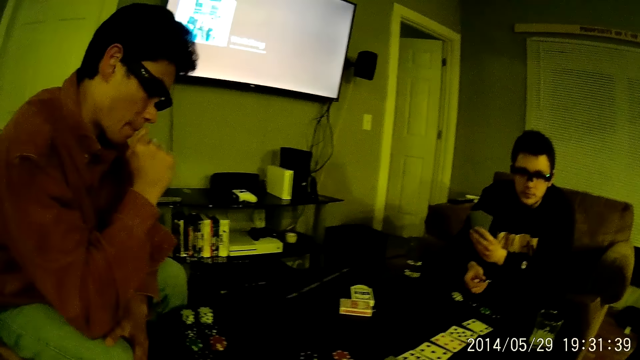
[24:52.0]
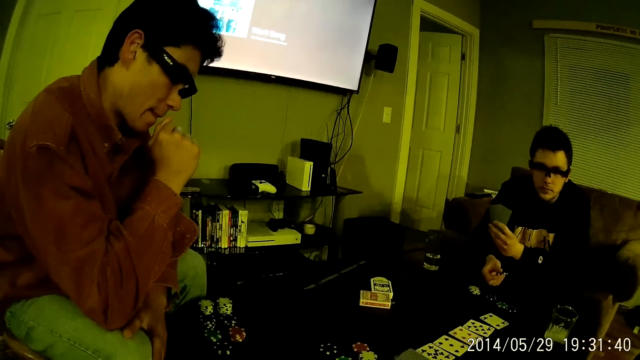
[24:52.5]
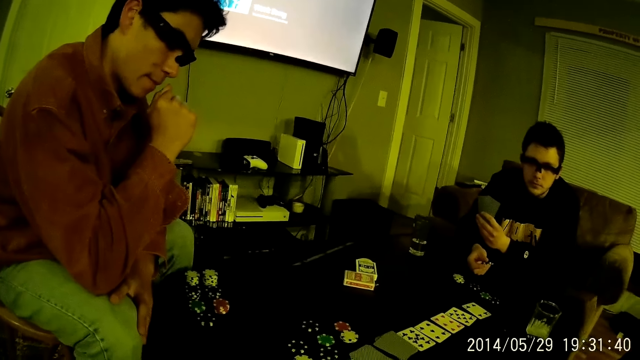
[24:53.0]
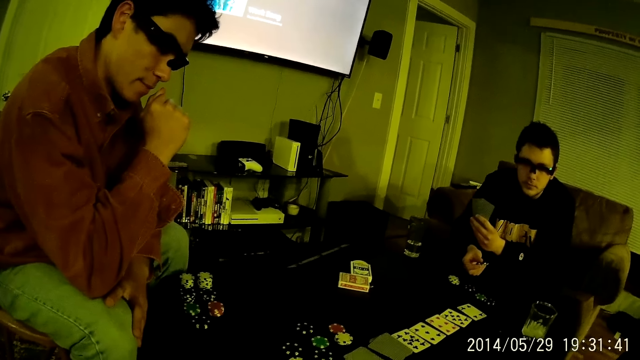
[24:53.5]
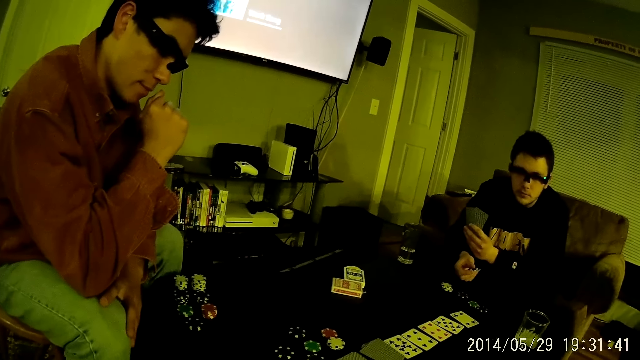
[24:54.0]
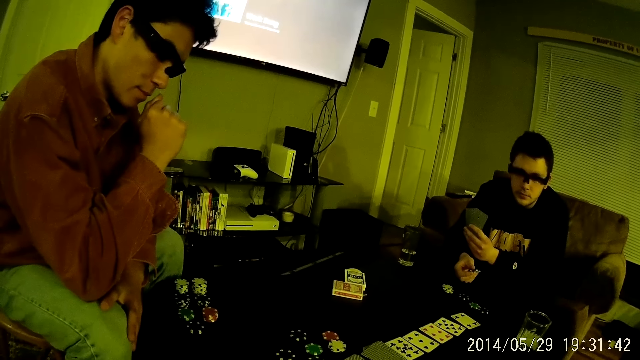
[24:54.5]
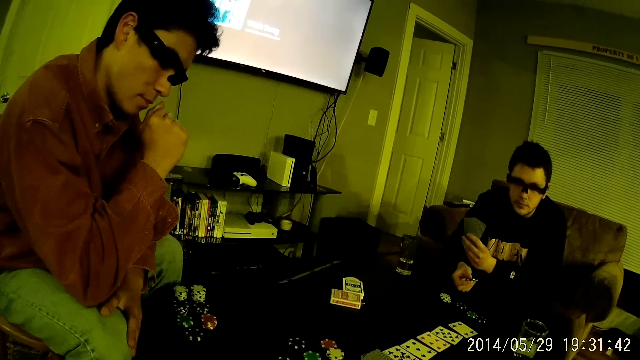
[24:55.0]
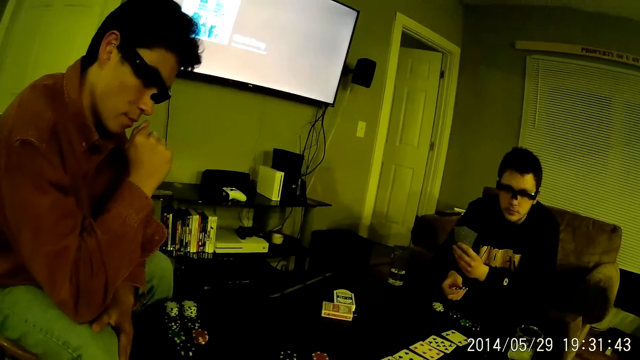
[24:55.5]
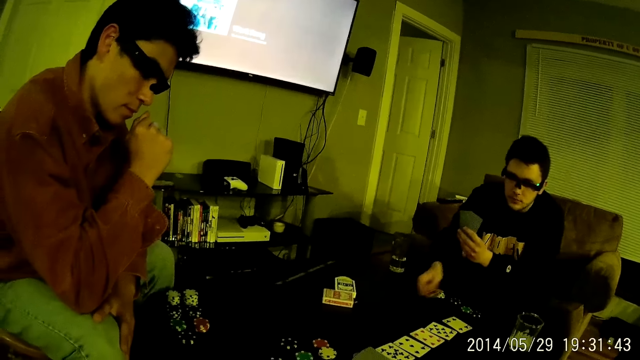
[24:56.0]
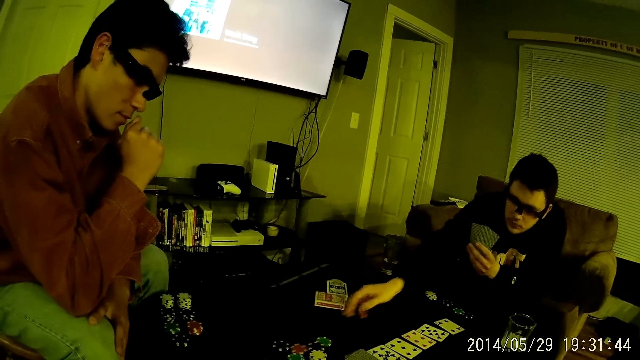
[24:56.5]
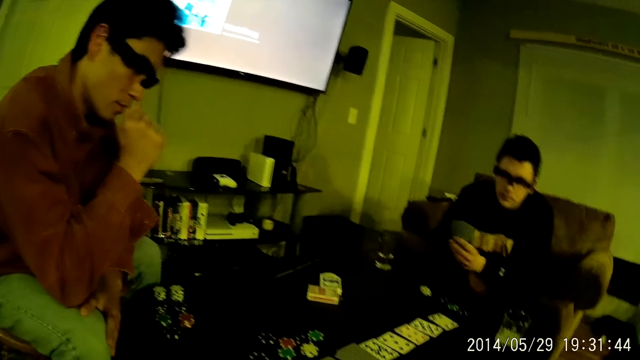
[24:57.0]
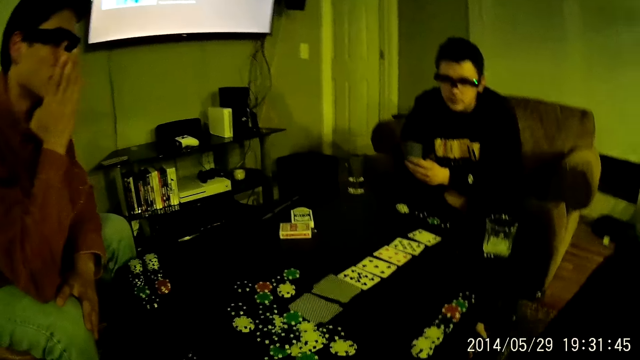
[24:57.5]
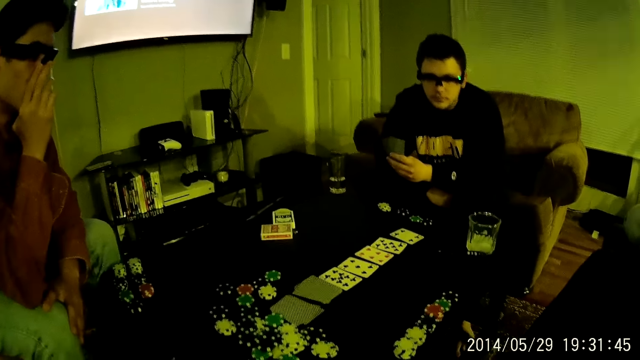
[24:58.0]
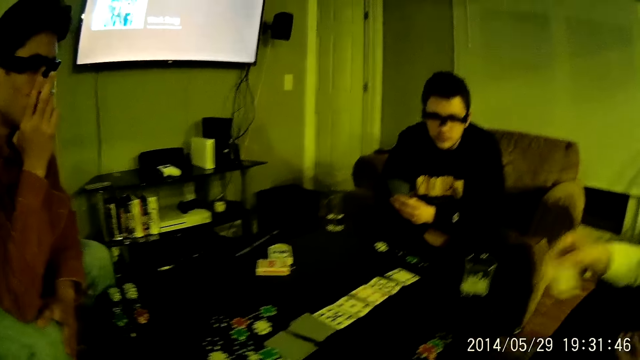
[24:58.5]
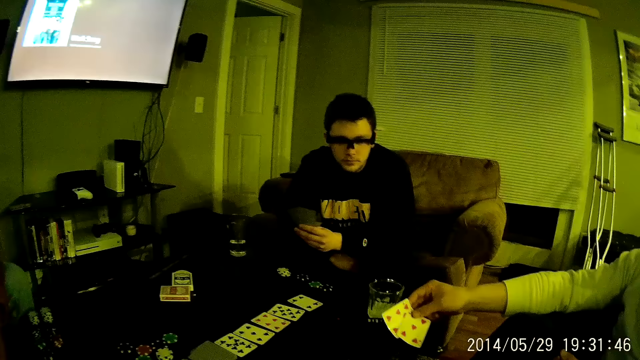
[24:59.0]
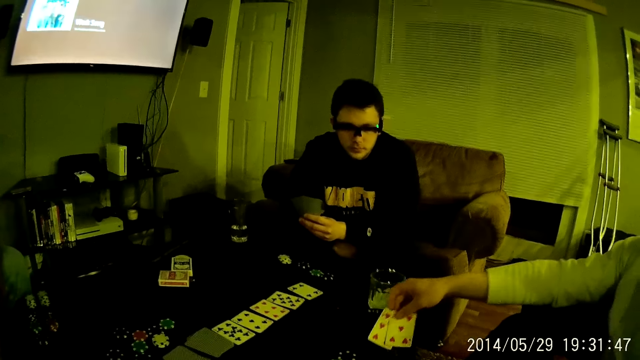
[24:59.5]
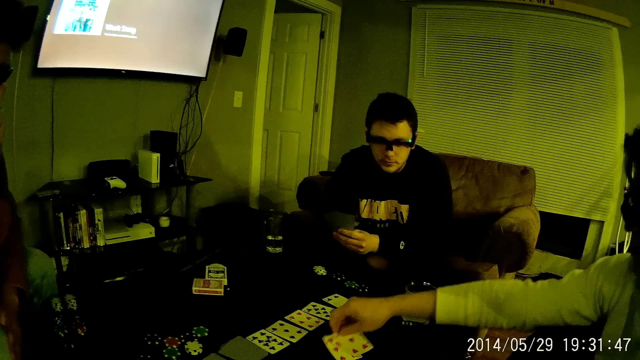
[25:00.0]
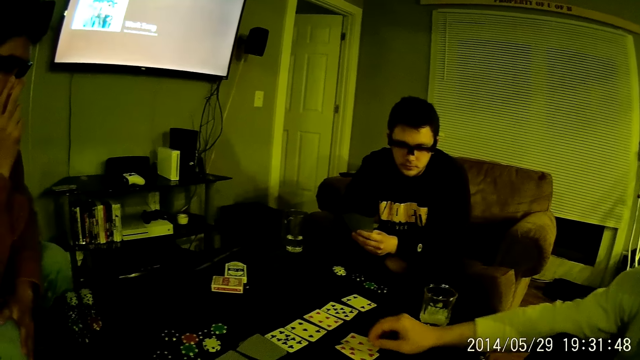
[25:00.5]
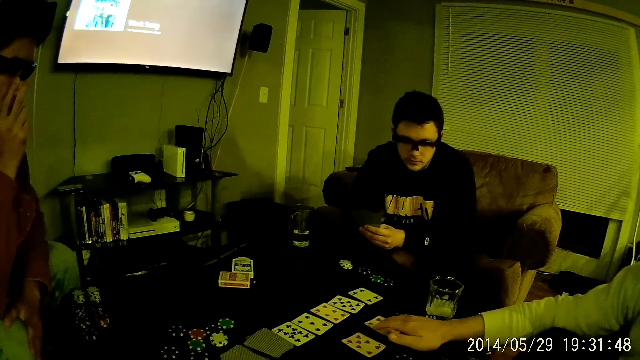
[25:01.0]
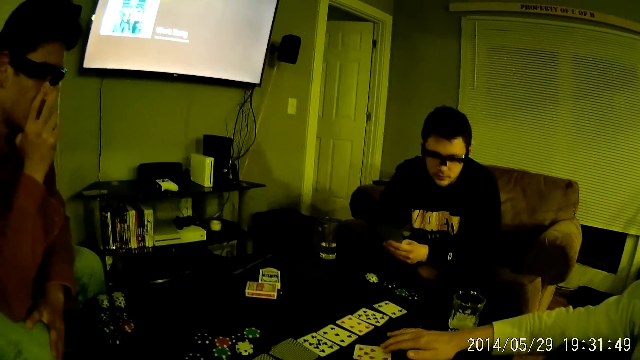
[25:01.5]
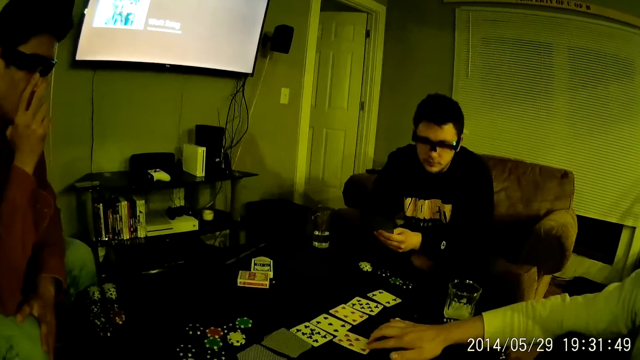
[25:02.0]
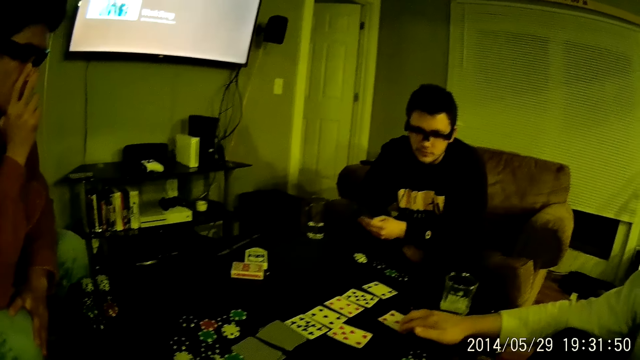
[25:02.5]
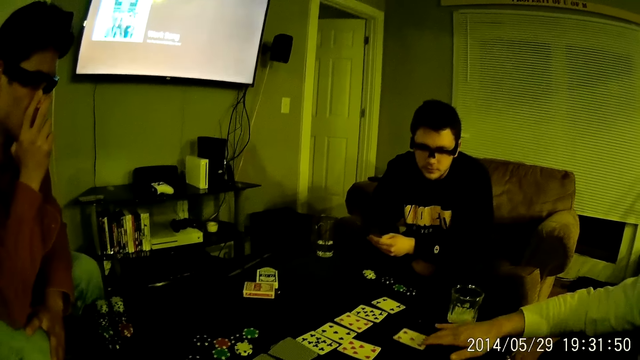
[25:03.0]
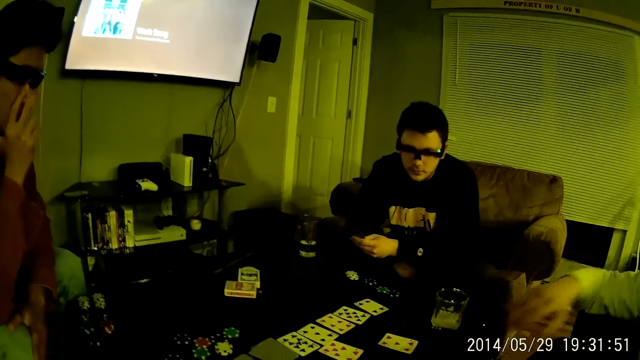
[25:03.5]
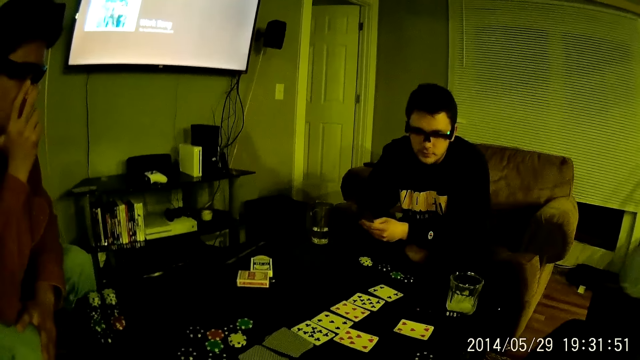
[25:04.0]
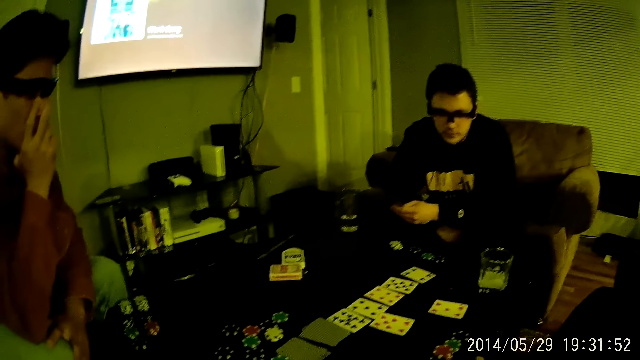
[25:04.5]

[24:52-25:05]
A man drops the poker chips in his right hand on the table. The camera wearer plays cards with another man. The first man touches his crotch with his right hand. A third man drops two playing cards in his right hand face up on the table. He shifts the two face up playing cards on the table with his right hand. The camera wearer interacts with the second man.

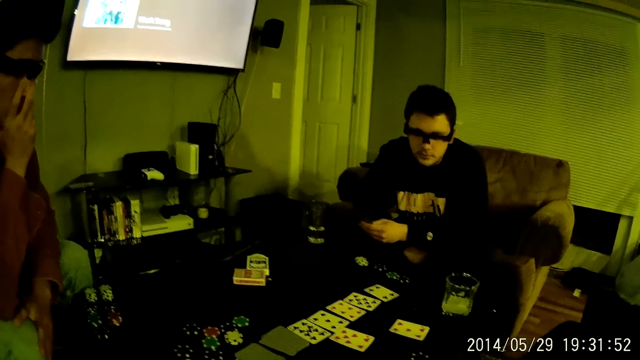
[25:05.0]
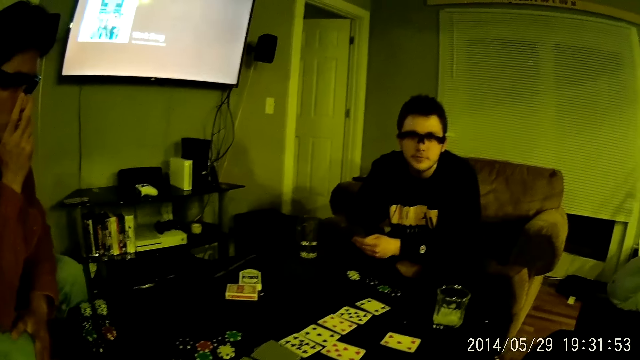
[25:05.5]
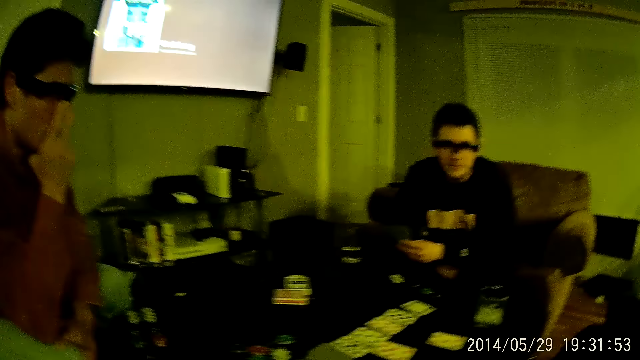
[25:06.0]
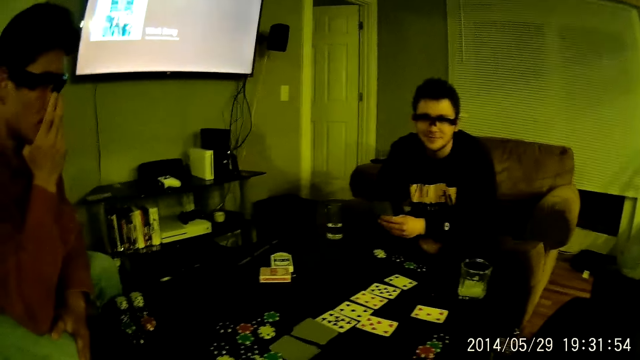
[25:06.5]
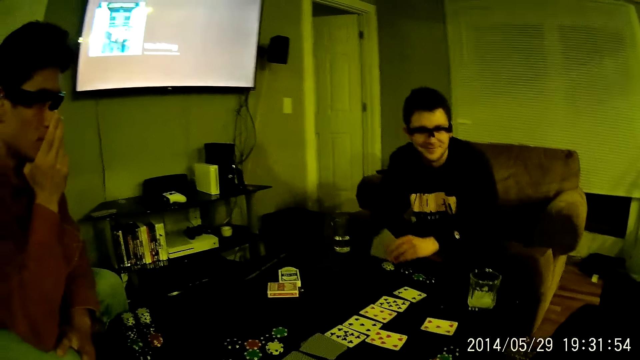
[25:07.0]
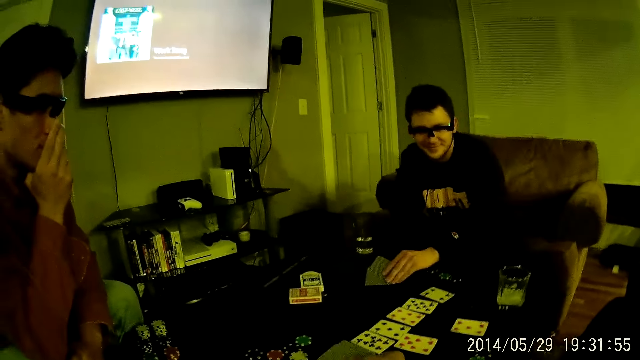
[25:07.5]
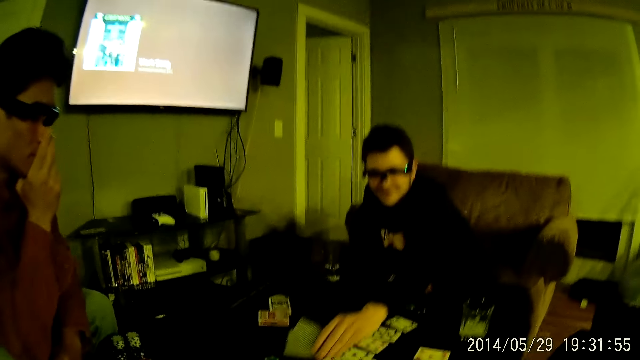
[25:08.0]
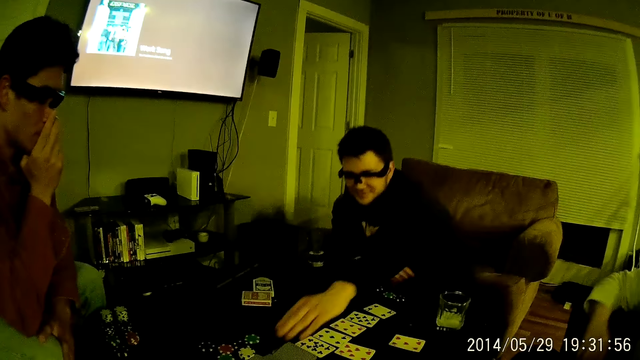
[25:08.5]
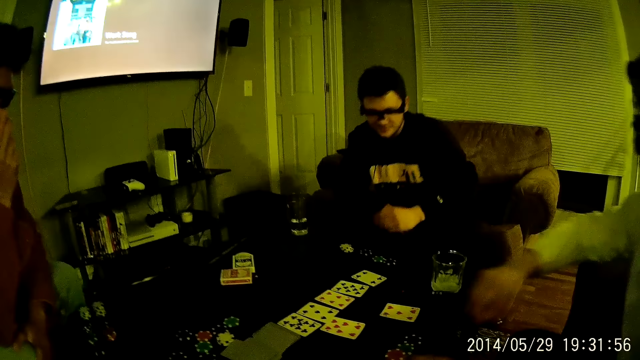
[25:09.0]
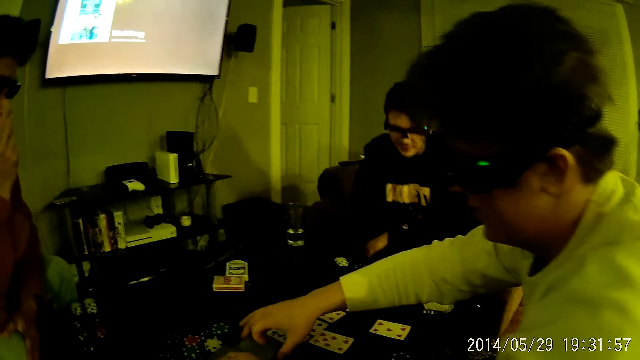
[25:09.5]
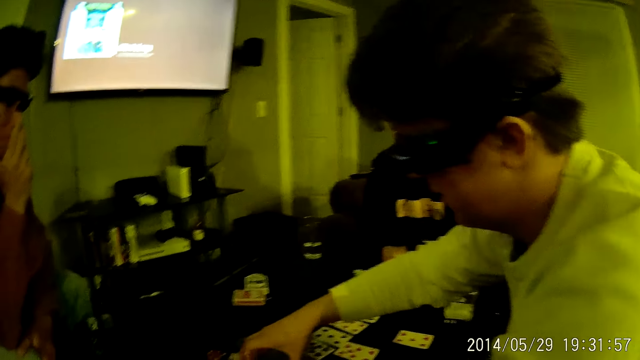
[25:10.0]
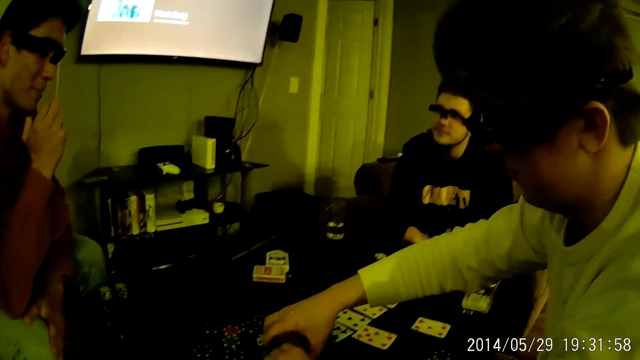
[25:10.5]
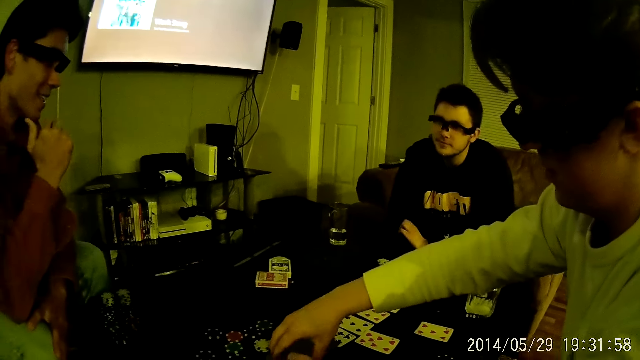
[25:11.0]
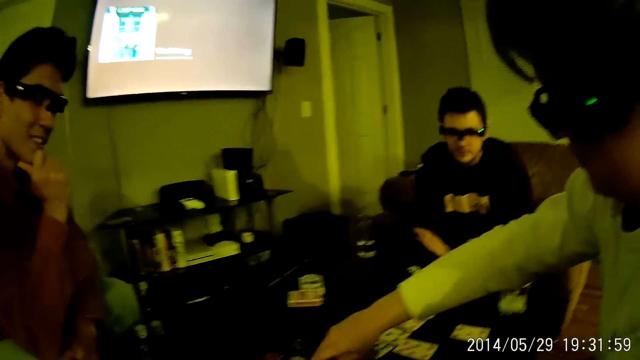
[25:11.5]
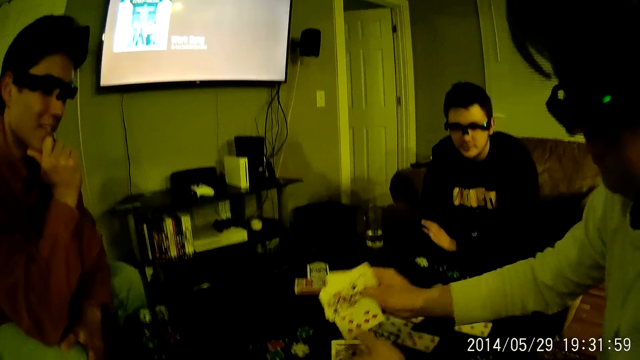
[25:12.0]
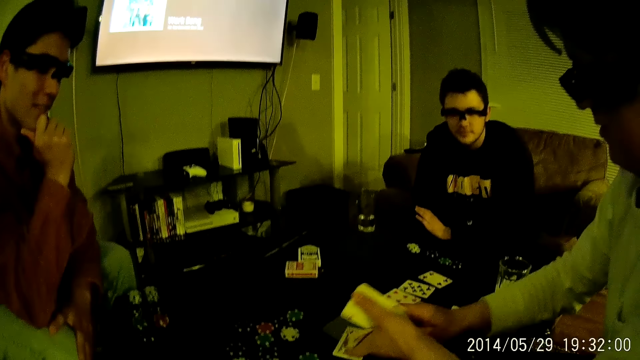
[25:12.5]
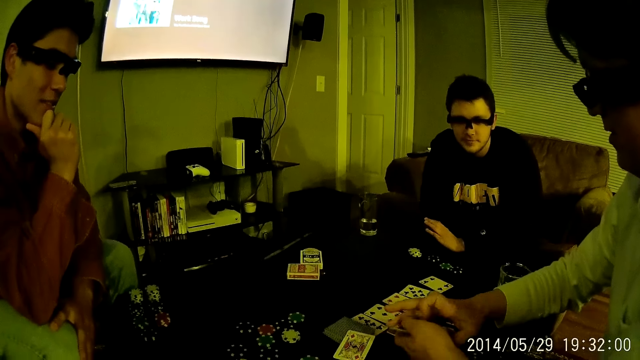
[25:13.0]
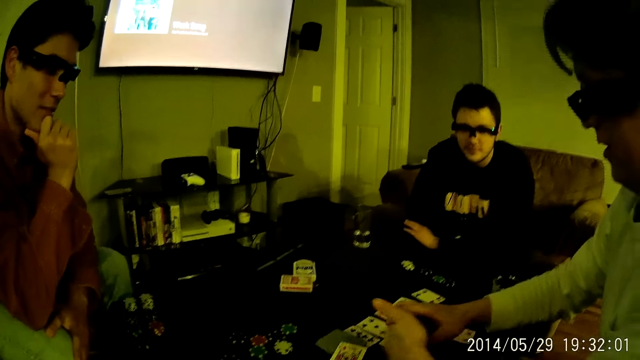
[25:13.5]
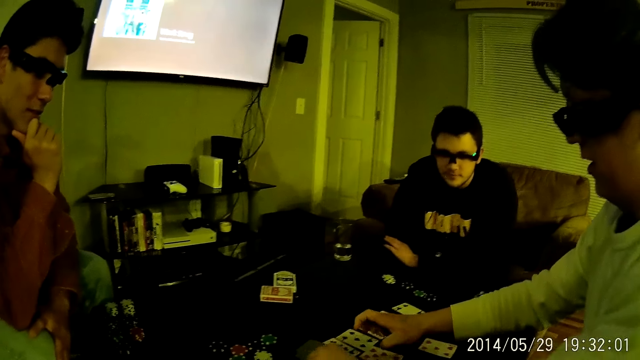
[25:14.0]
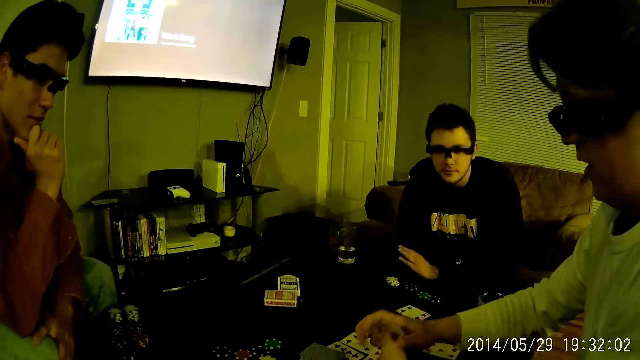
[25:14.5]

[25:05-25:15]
A man drops some playing cards in his left hand face down on the table. The camera wearer looks at a person. They interact with the person. Another man gathers the playing cards on the table with both hands. The person collects the cards.
